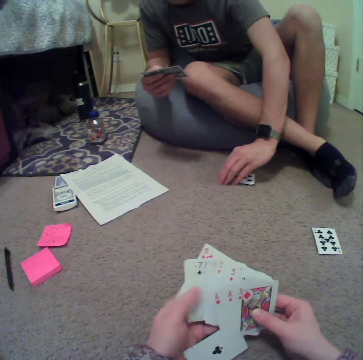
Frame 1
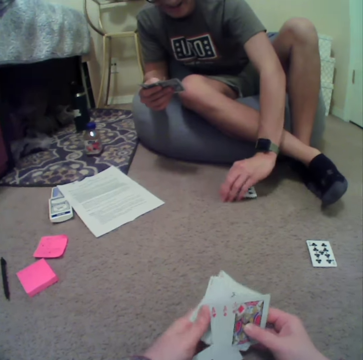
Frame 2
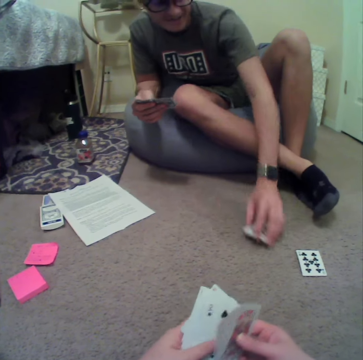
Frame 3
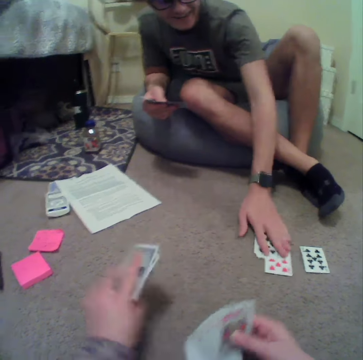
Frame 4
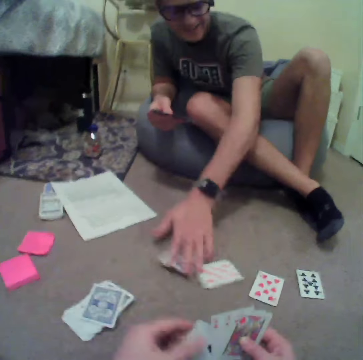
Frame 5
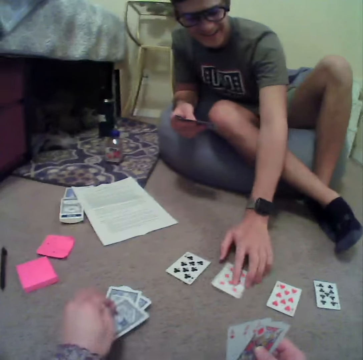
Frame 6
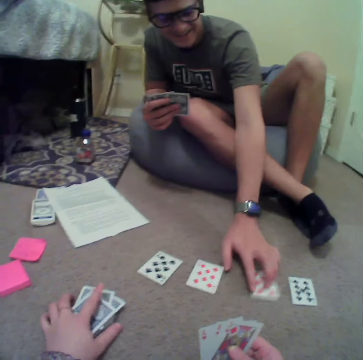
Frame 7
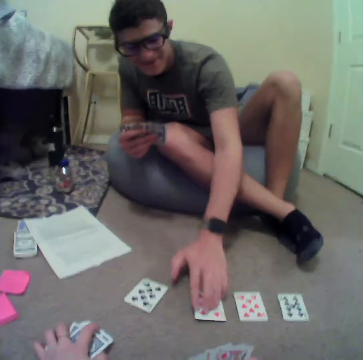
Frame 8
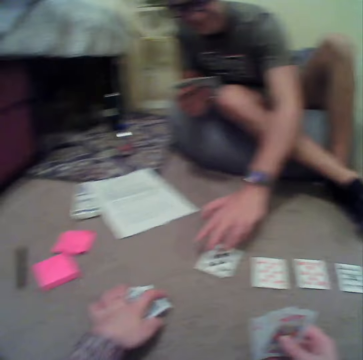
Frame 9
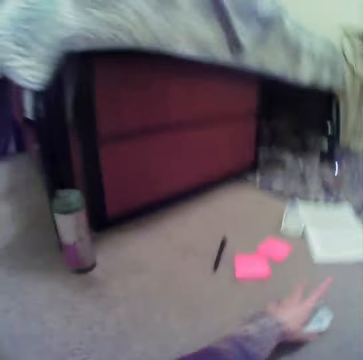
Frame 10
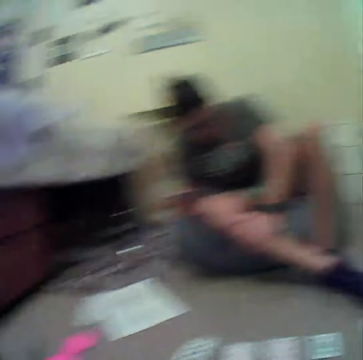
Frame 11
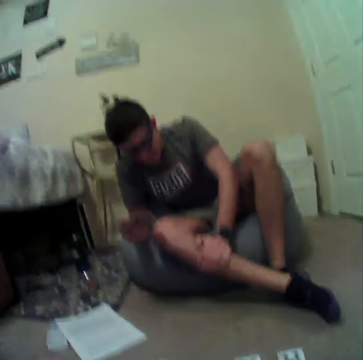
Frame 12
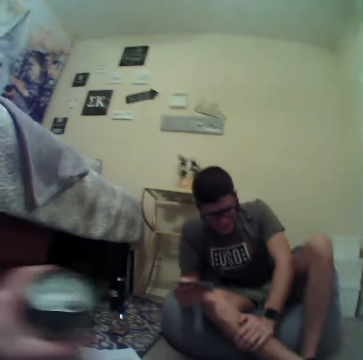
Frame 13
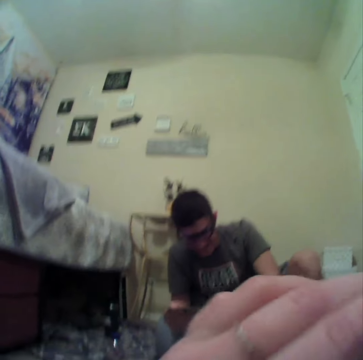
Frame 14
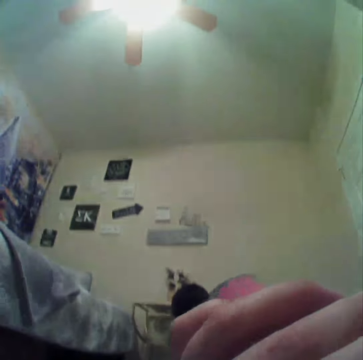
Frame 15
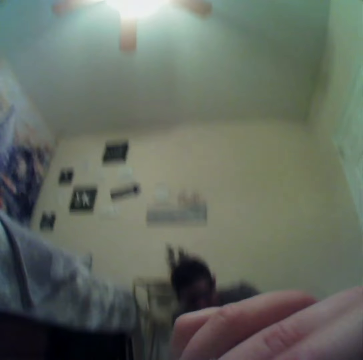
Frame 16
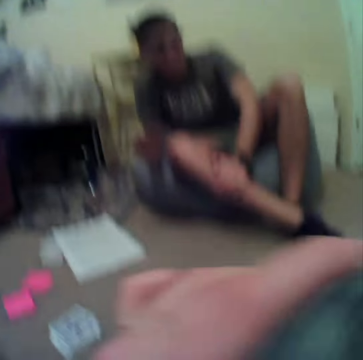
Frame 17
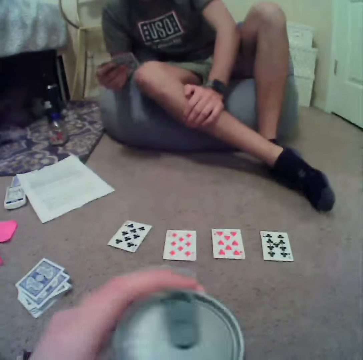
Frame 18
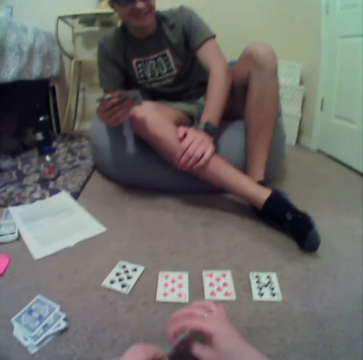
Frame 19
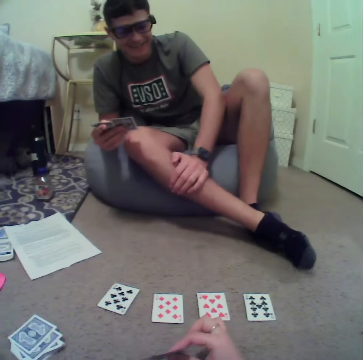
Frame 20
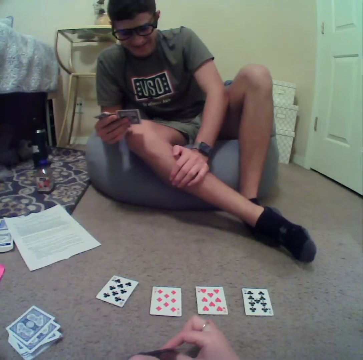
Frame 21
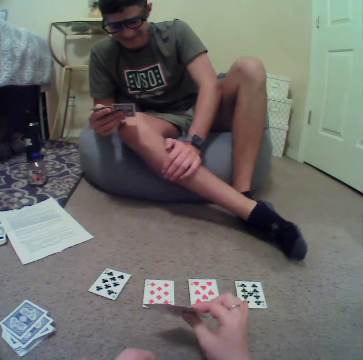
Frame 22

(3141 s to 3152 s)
A person moves cards on the floor. The camera wearer puts cards on the floor. The person plays rummy cards from the floor. The camera wearer drinks a beverage from the bottle can in the room.

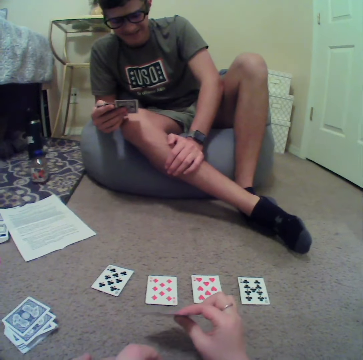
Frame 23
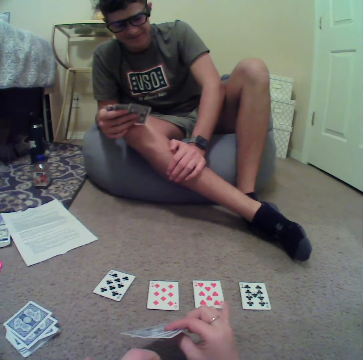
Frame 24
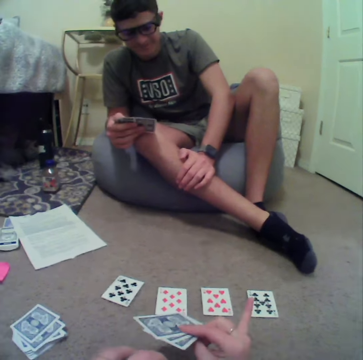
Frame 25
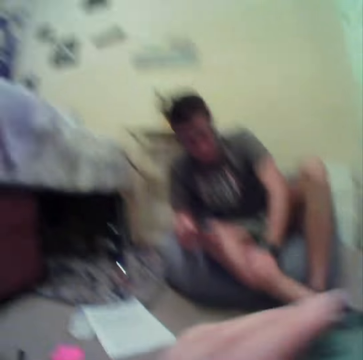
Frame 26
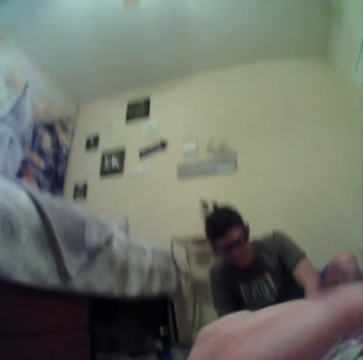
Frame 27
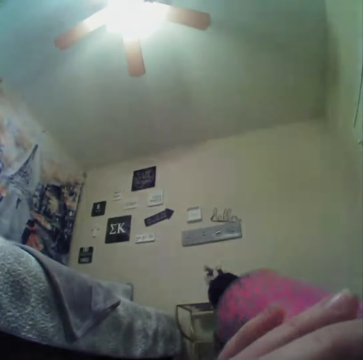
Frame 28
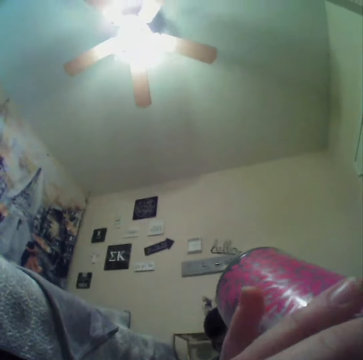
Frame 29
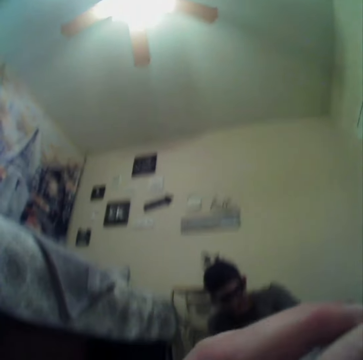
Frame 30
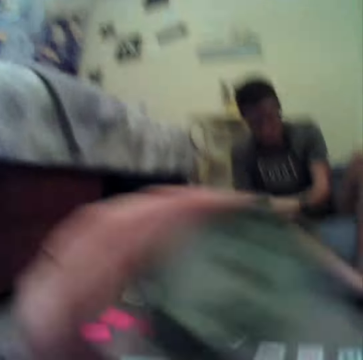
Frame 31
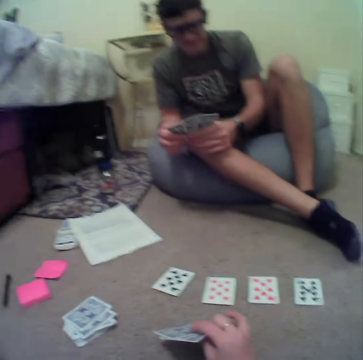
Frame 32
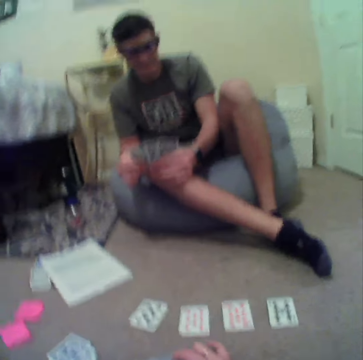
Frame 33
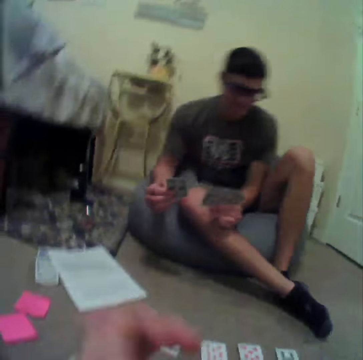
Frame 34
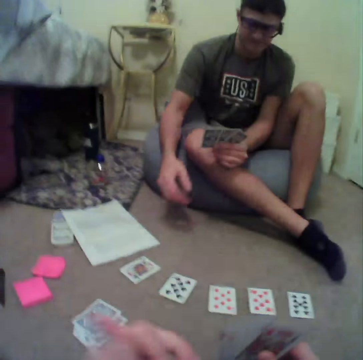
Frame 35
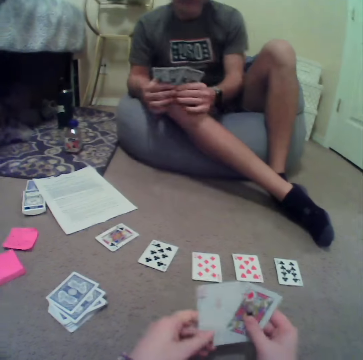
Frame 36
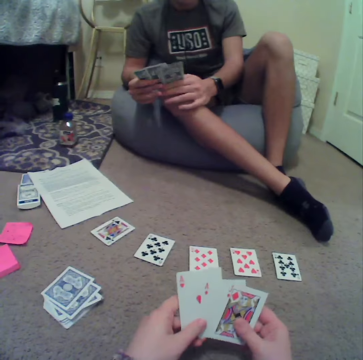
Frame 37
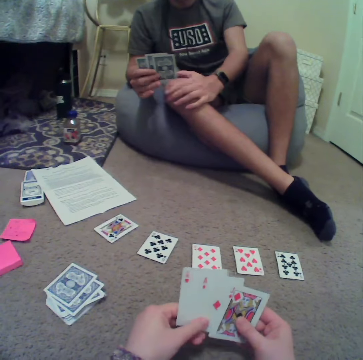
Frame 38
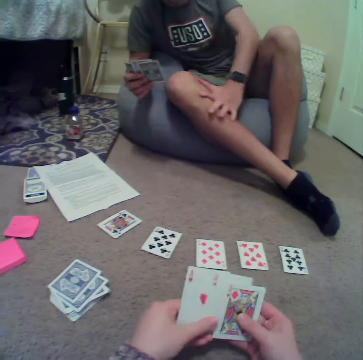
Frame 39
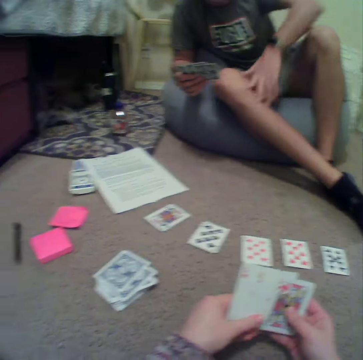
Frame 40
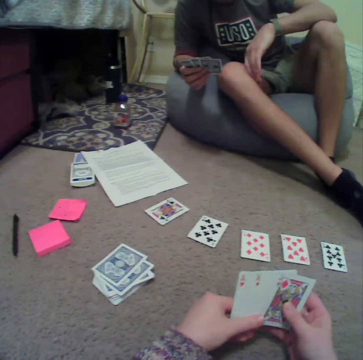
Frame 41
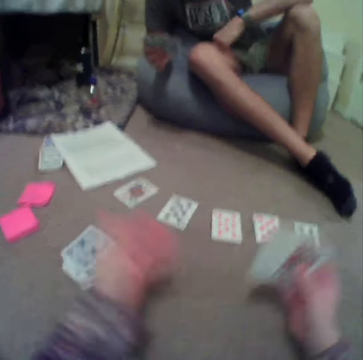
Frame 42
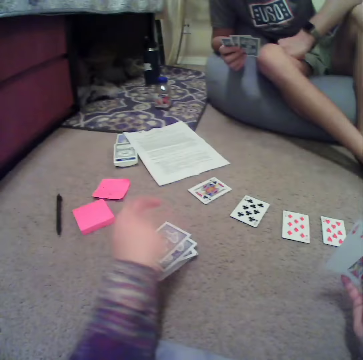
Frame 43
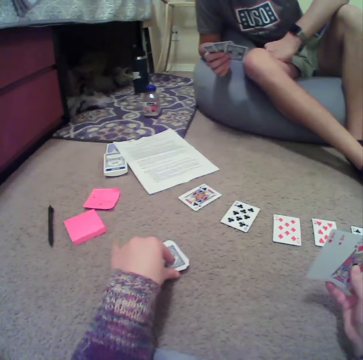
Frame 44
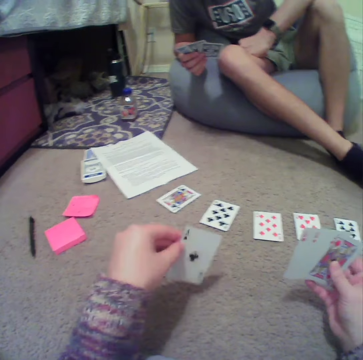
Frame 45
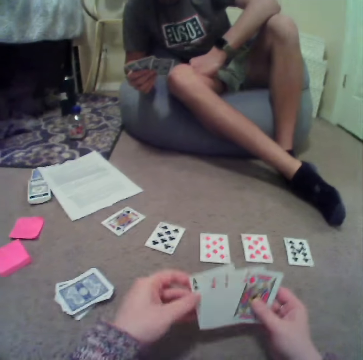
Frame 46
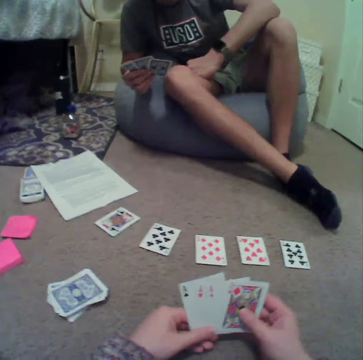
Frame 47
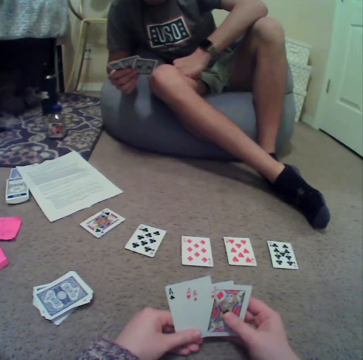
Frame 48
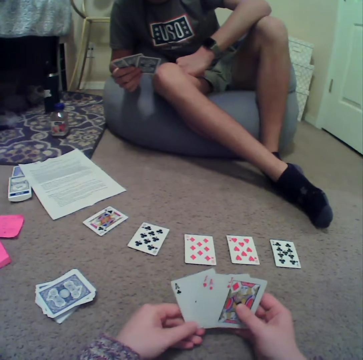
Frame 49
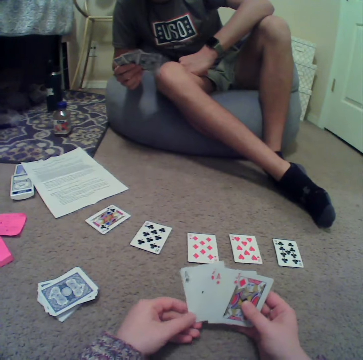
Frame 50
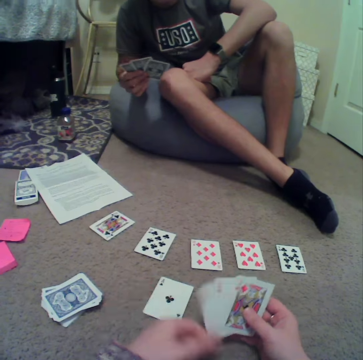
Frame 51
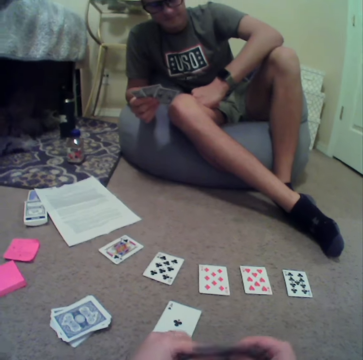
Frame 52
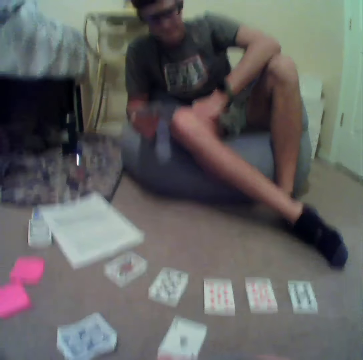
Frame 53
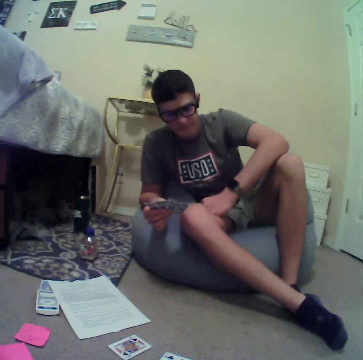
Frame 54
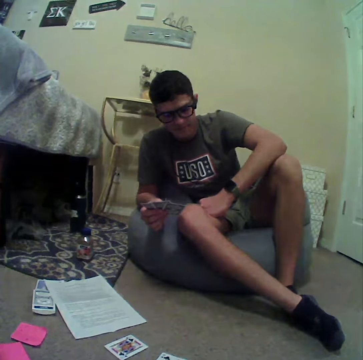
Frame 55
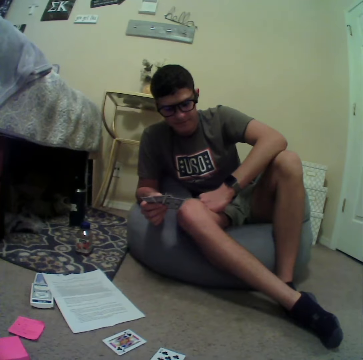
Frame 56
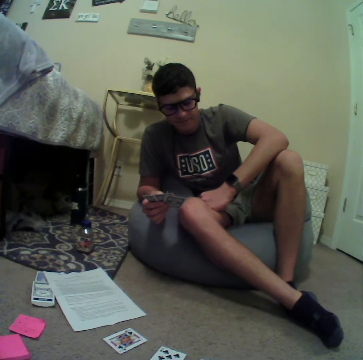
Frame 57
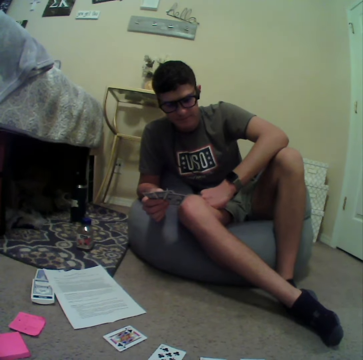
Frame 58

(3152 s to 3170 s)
The camera wearer plays rummy game cards in the room. They drink coffee in the room. A person shuffles the rummy game cards. The person drops a card on the floor. The person plays the rummy game cards on the floor. The camera wearer looks at the cards. They shuffle the rummy game cards in the room. They interact with the person. They pick a card from the floor. They drop a card on the floor. The person looks at the cards. The camera wearer looks around the room.

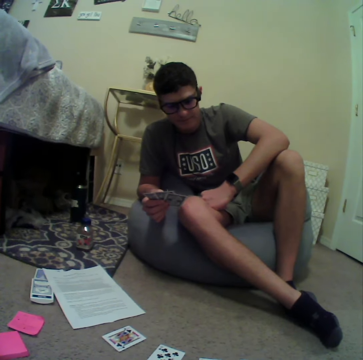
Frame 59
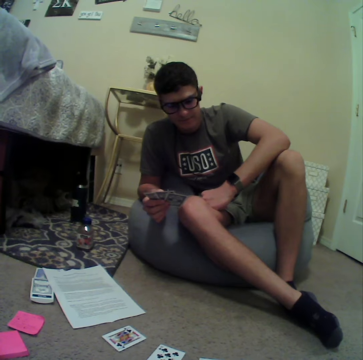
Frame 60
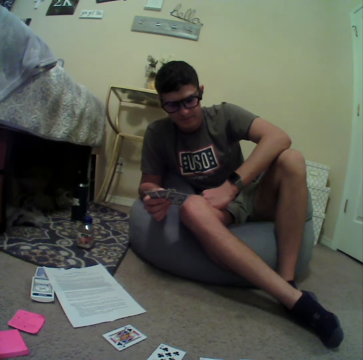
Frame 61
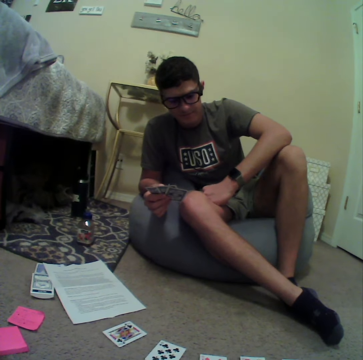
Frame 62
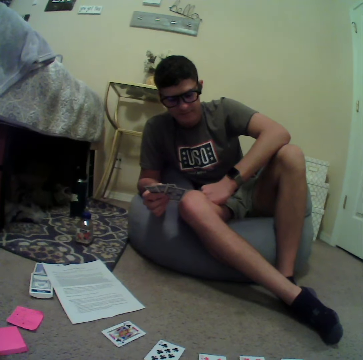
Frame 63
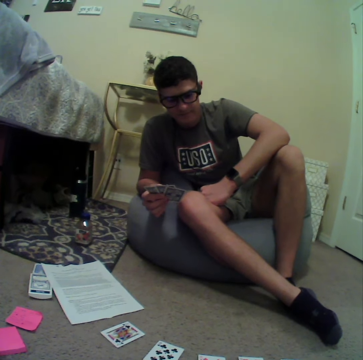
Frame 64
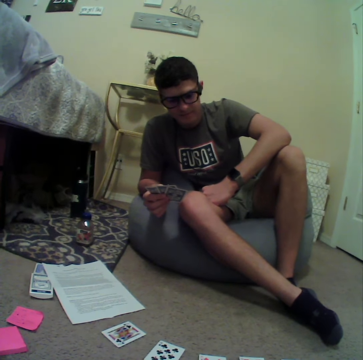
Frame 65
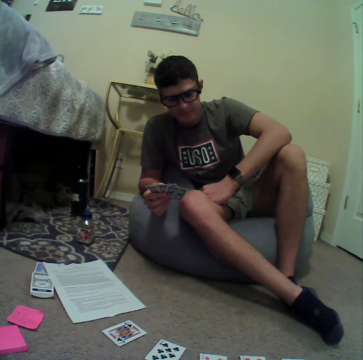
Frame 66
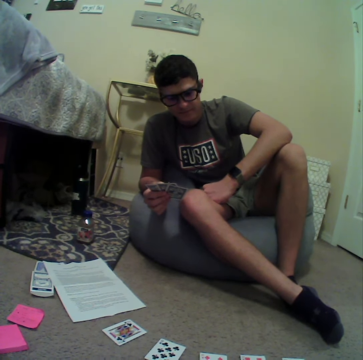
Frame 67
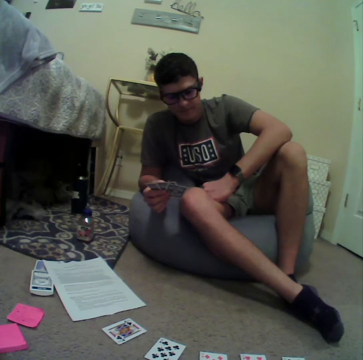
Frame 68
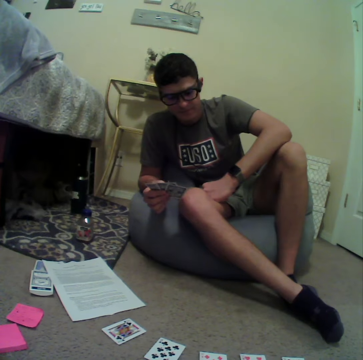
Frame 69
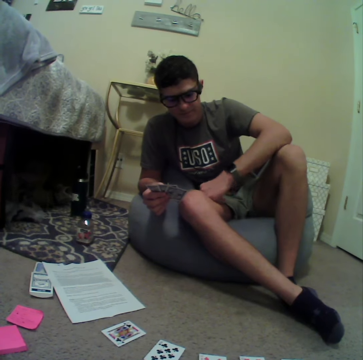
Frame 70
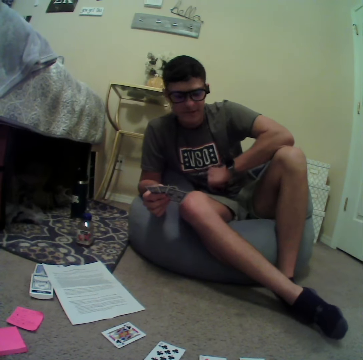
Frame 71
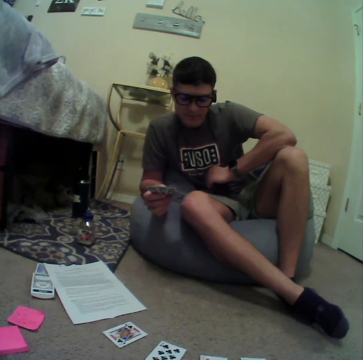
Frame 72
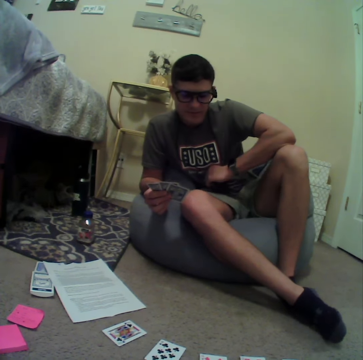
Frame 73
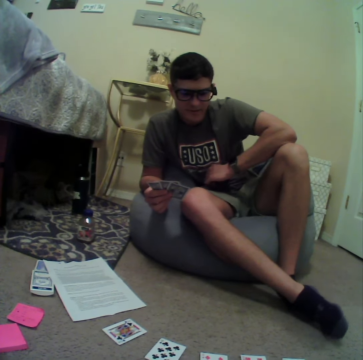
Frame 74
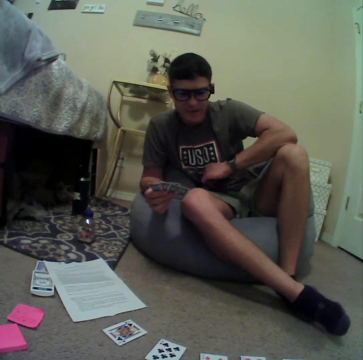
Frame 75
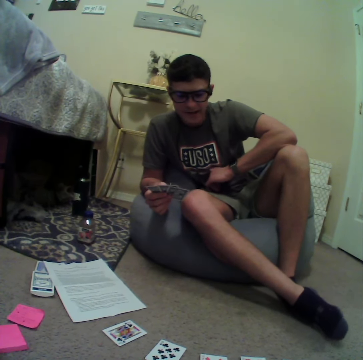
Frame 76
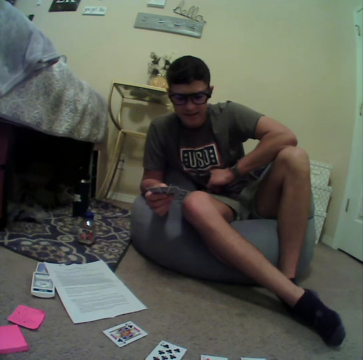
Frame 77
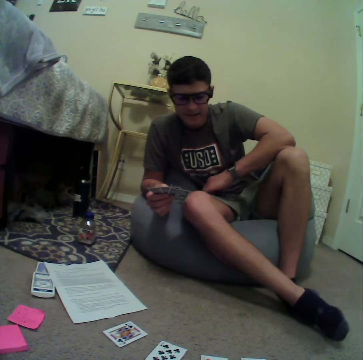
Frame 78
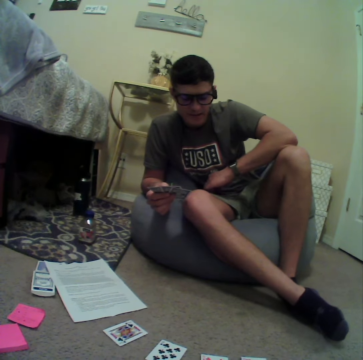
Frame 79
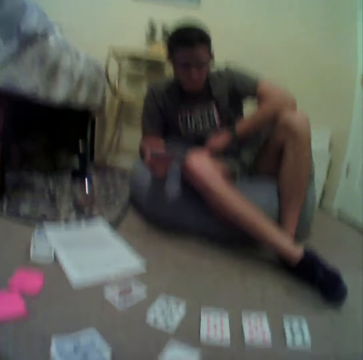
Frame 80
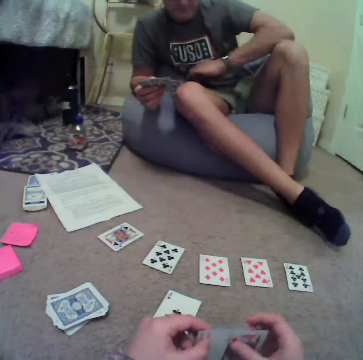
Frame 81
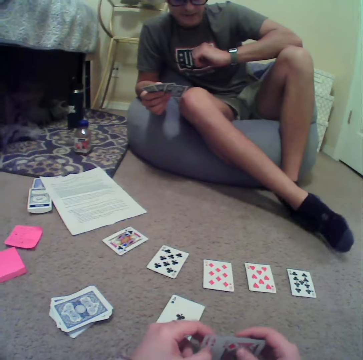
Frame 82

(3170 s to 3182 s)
A person stares in the room.
